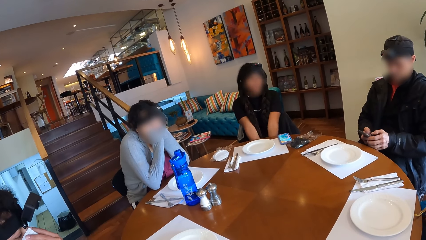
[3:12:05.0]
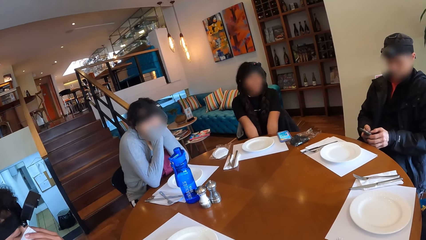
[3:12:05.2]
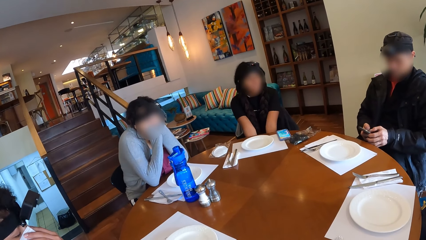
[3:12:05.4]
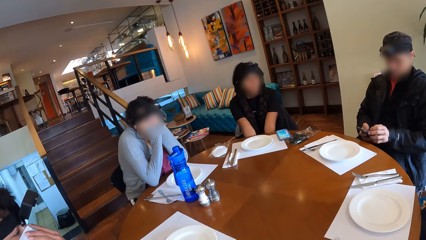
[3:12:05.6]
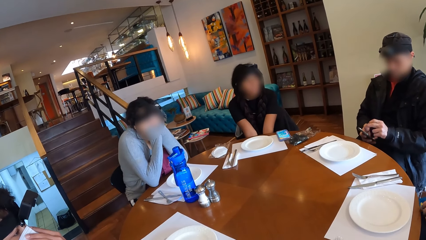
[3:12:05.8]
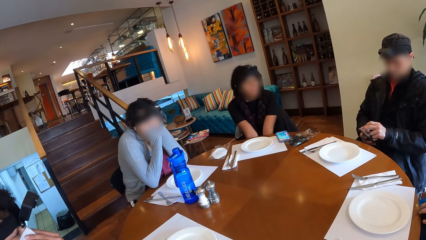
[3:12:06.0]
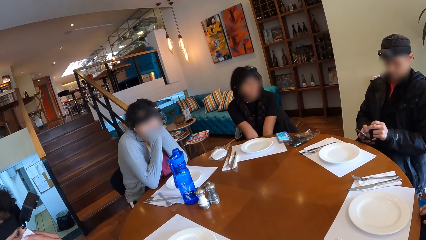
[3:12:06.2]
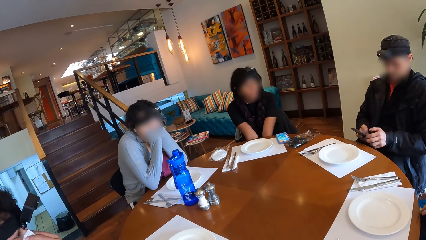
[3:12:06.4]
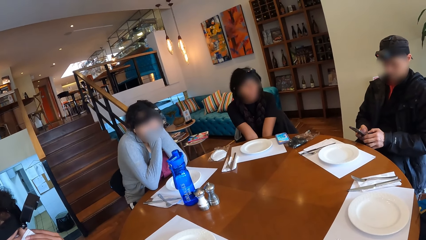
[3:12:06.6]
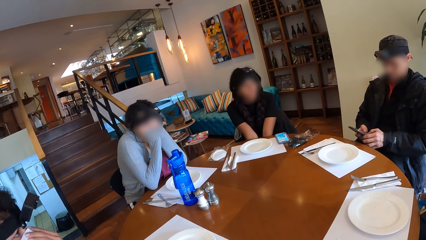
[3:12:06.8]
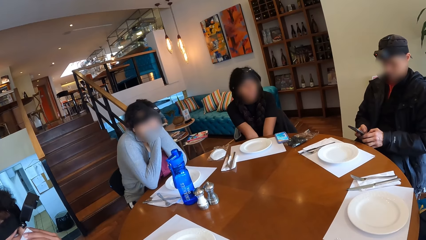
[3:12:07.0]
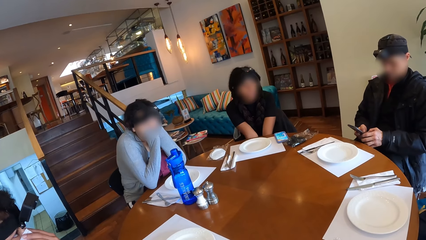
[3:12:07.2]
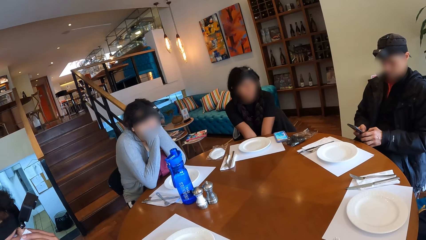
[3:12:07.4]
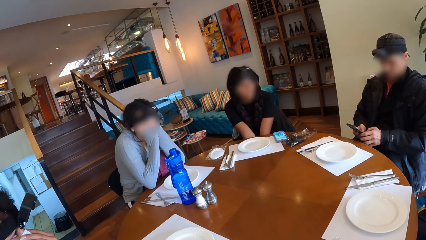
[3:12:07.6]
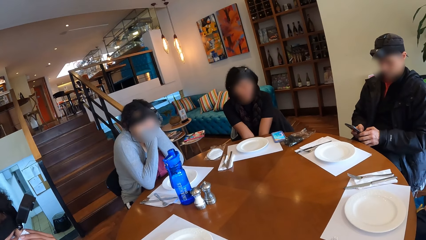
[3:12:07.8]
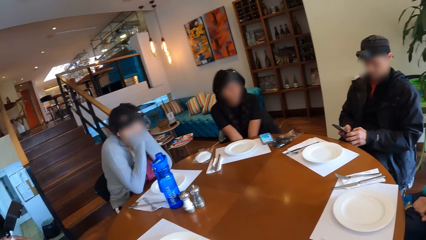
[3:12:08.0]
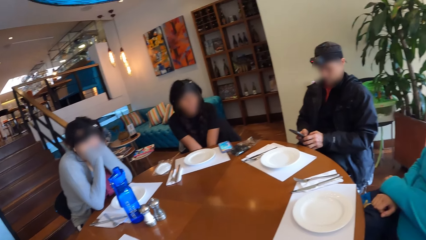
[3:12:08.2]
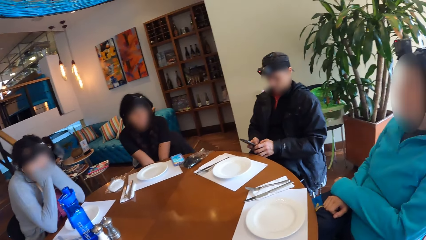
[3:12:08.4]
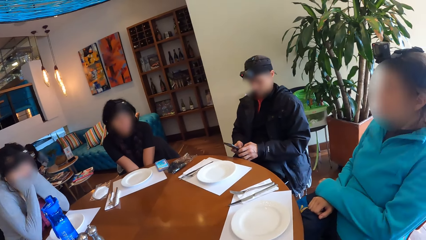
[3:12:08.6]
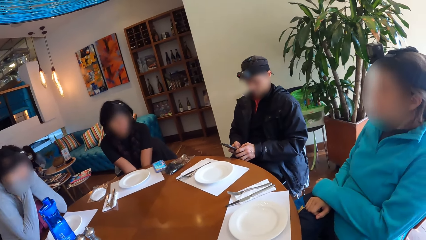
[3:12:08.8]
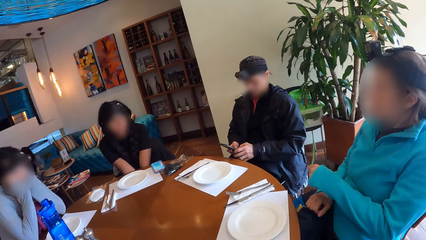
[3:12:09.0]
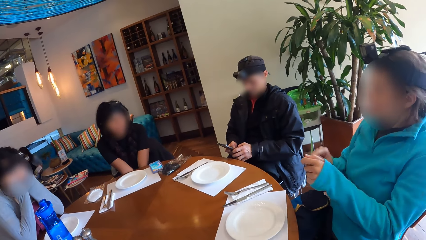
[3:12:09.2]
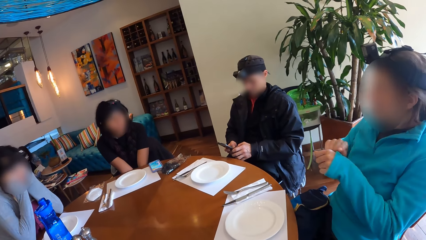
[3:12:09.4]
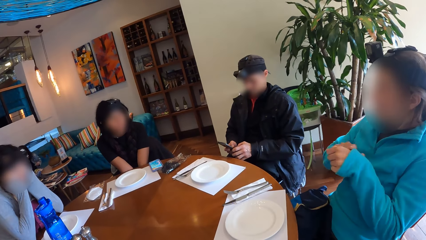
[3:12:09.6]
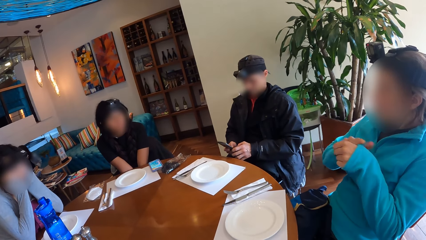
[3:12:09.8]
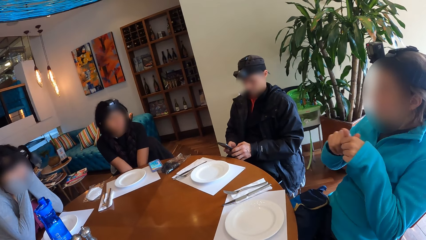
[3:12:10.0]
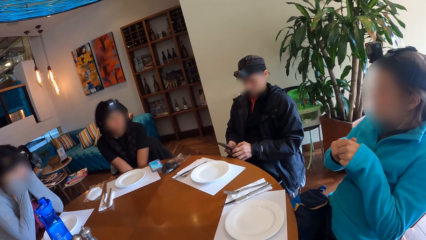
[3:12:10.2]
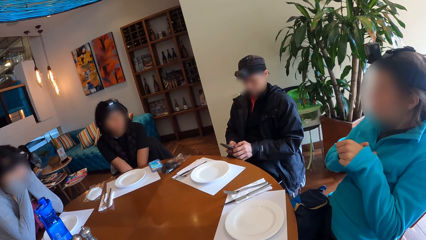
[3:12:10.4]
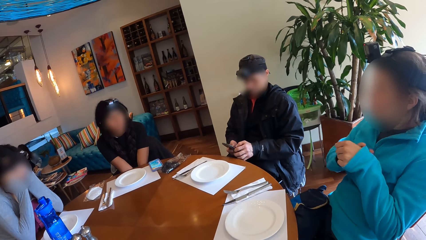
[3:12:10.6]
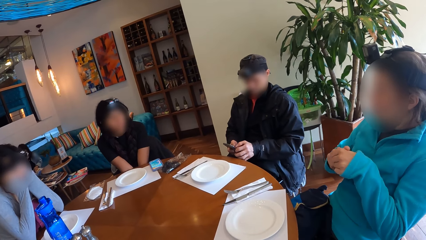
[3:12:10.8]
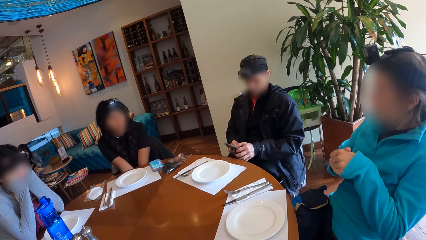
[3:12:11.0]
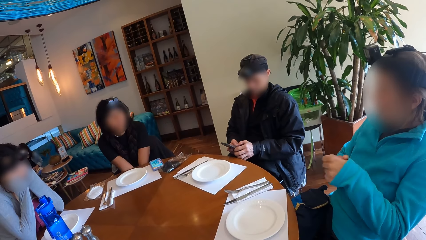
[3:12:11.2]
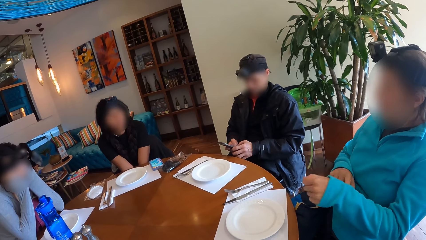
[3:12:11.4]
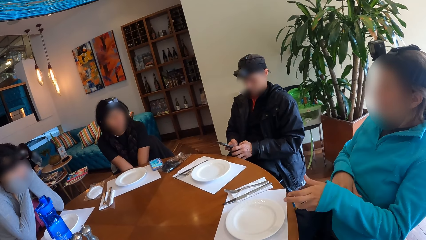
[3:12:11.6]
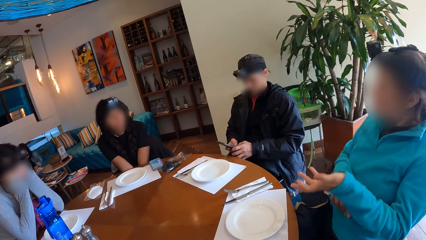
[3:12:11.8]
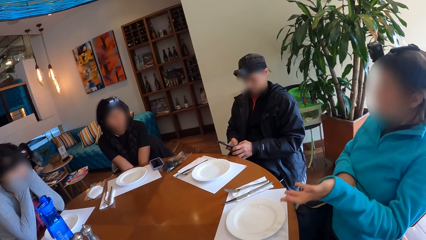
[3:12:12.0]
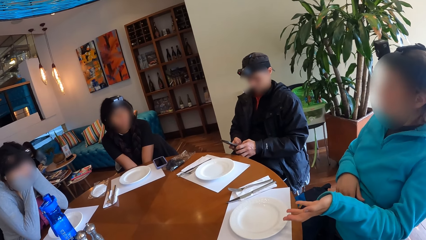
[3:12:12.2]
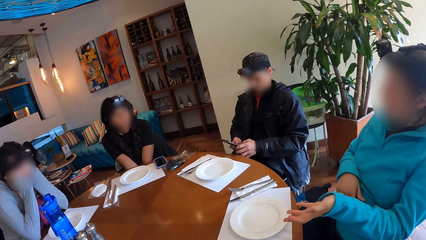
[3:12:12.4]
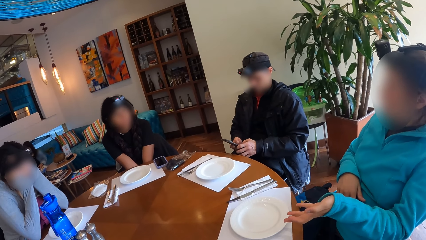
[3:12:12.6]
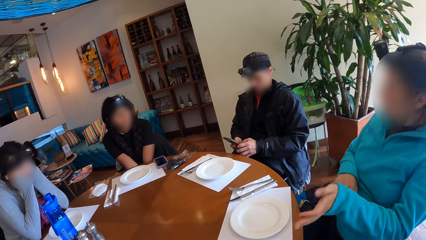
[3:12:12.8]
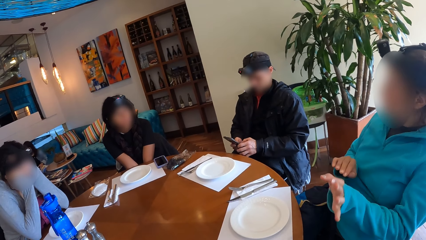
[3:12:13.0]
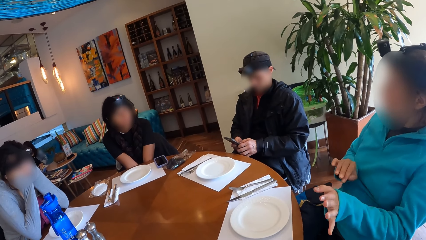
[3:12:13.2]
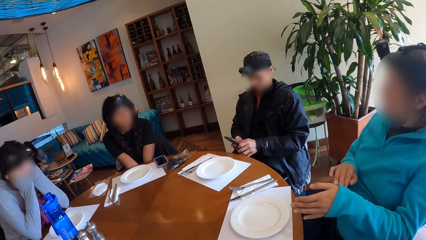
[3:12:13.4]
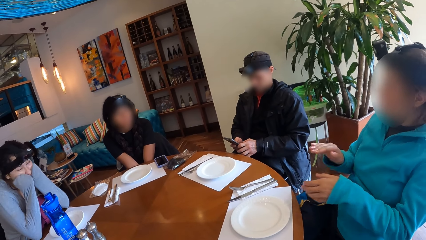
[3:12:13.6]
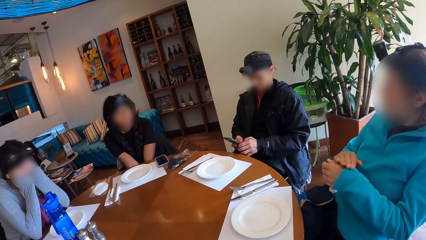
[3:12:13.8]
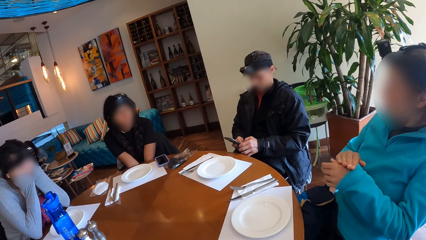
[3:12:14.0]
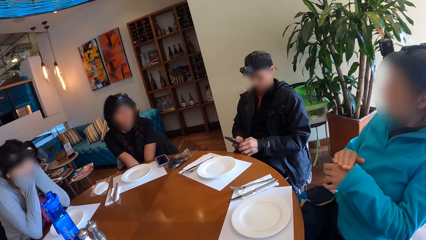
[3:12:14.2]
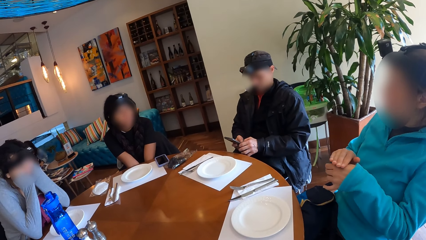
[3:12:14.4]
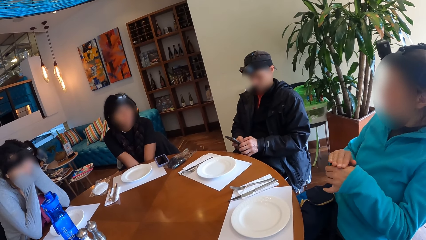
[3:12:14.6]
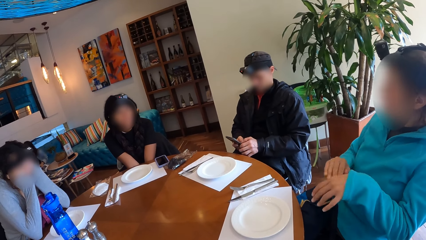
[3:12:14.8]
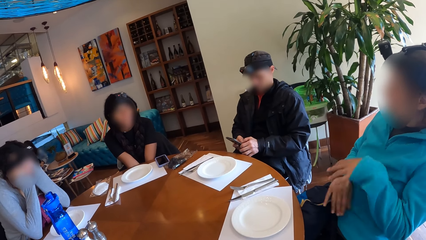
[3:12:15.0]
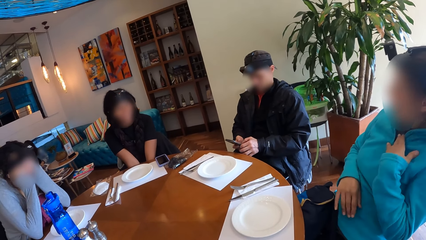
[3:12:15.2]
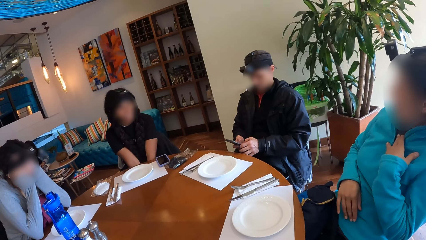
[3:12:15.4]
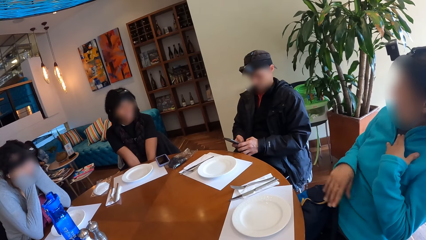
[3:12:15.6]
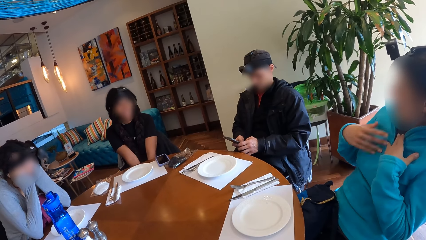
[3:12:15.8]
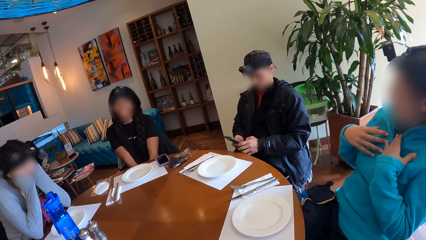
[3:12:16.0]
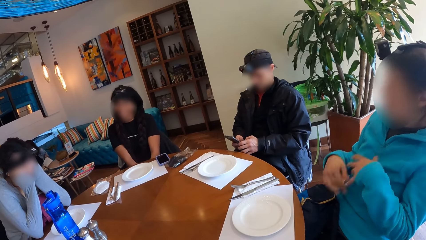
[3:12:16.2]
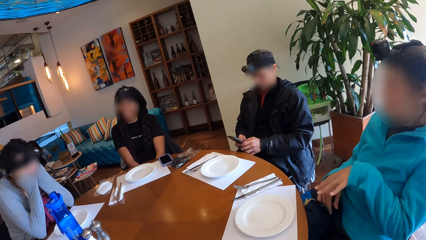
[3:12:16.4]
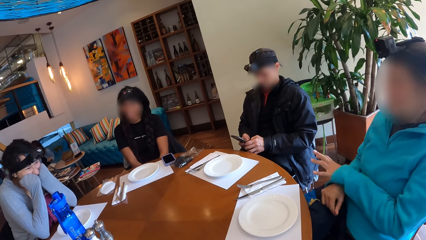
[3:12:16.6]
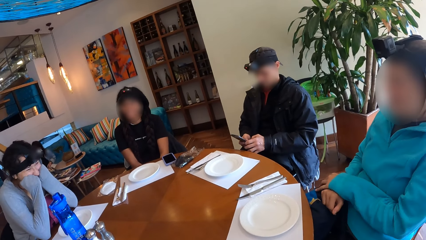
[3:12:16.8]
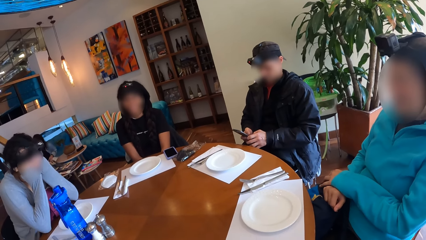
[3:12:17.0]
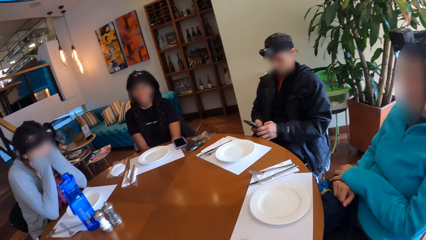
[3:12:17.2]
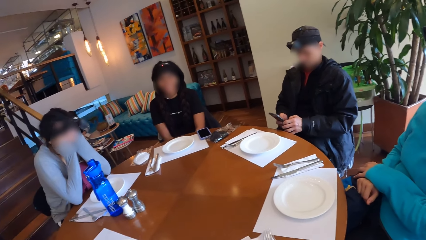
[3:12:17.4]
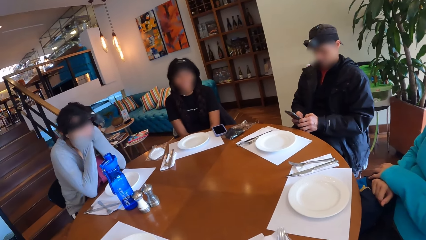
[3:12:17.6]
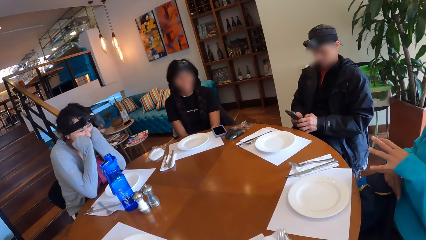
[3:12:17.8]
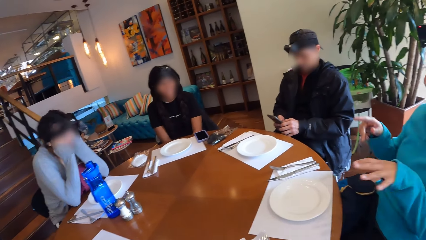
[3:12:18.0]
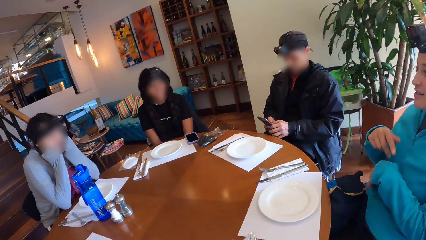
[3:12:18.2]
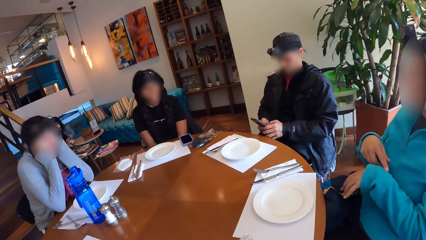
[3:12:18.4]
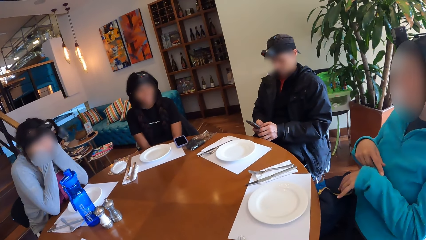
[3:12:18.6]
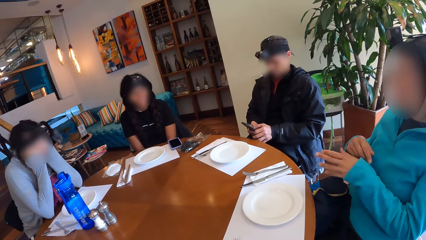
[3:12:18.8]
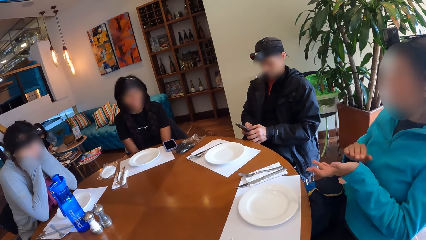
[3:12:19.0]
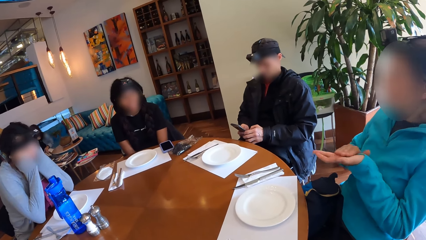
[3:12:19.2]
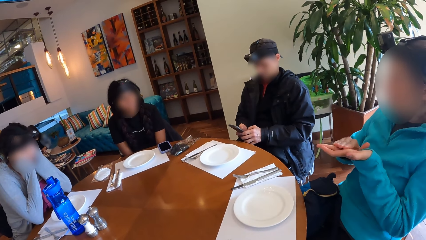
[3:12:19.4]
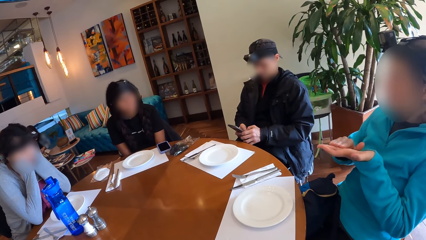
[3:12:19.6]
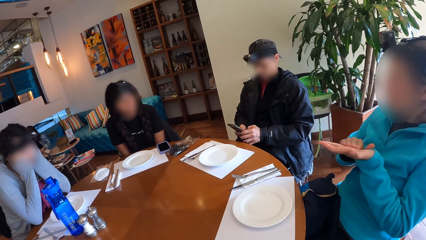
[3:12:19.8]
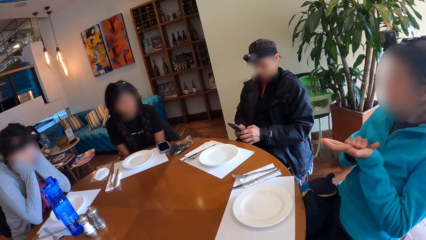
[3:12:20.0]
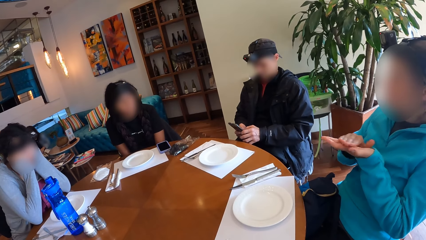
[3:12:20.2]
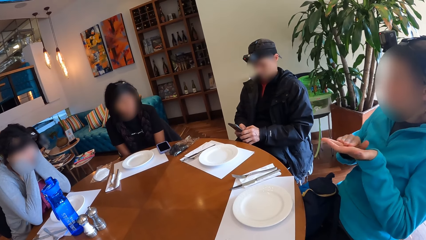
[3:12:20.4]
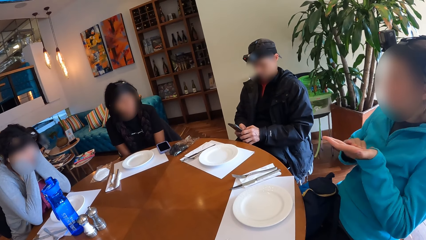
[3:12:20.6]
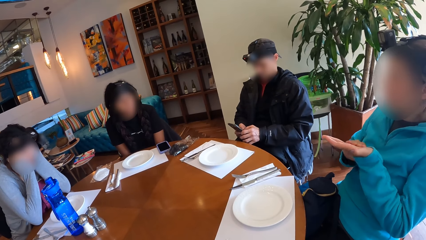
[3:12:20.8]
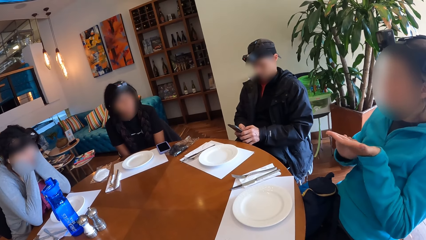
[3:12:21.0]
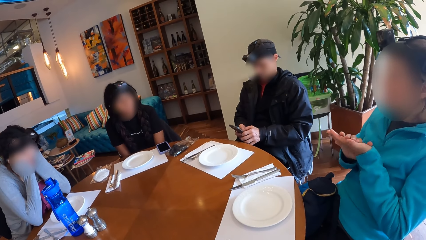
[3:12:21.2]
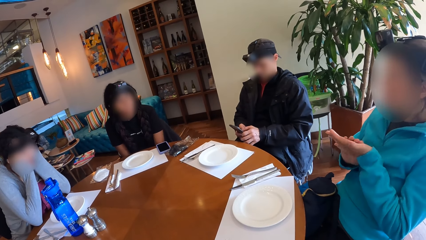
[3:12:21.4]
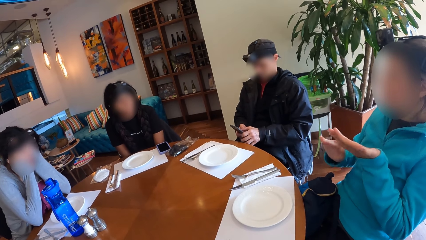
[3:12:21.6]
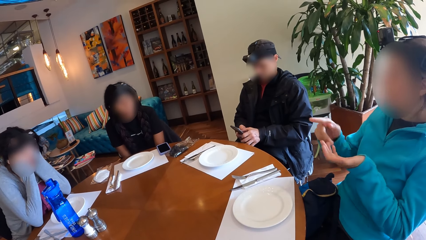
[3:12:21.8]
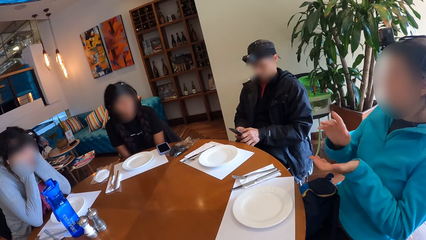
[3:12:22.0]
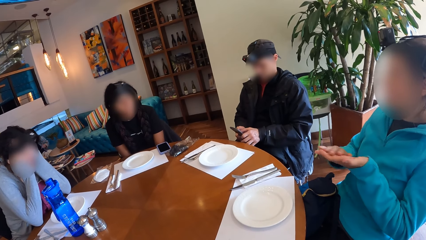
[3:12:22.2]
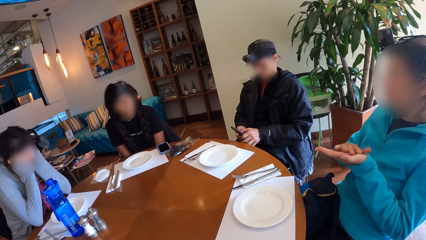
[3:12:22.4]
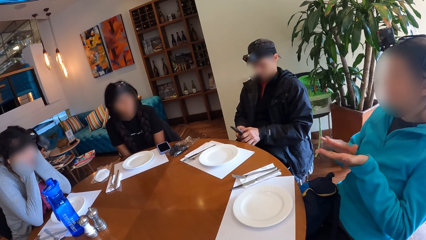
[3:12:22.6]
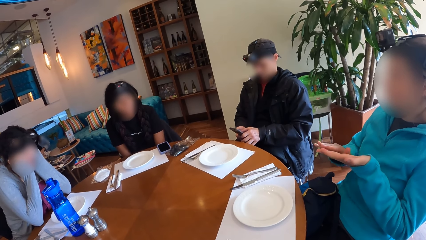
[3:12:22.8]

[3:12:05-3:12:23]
A person uses a phone. A woman interacts with the group of people at the table. Another person uses hand gestures.
